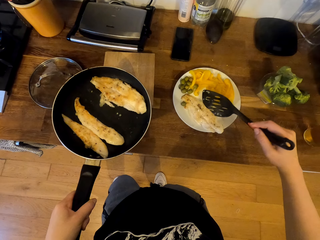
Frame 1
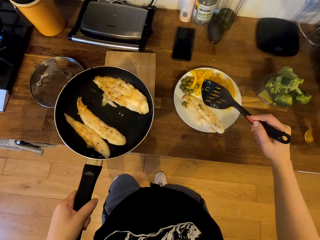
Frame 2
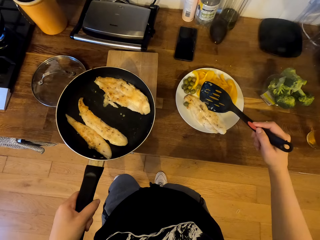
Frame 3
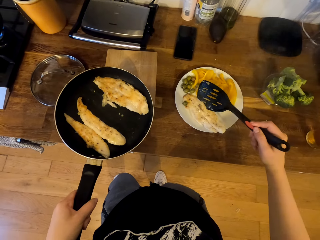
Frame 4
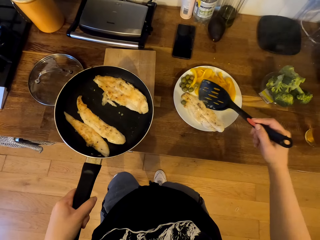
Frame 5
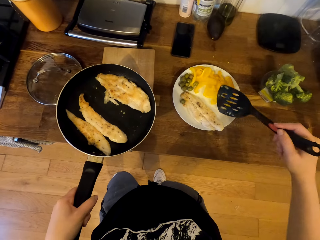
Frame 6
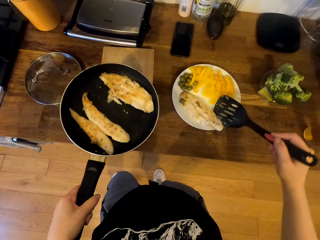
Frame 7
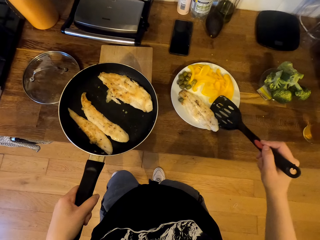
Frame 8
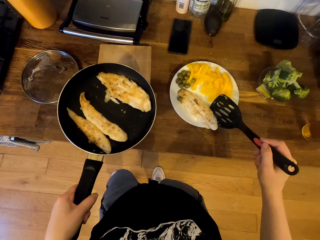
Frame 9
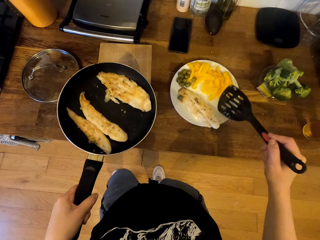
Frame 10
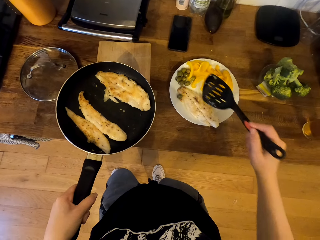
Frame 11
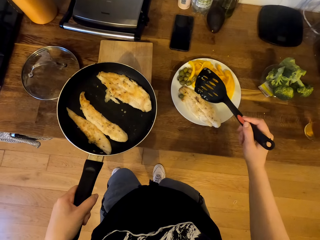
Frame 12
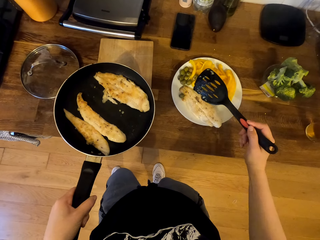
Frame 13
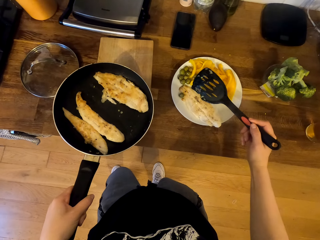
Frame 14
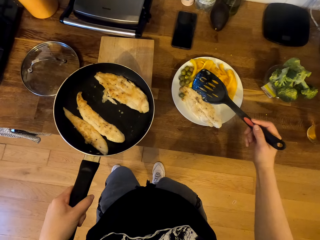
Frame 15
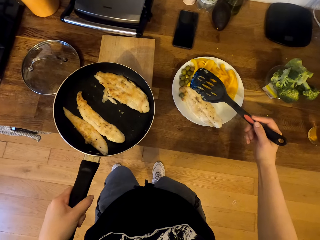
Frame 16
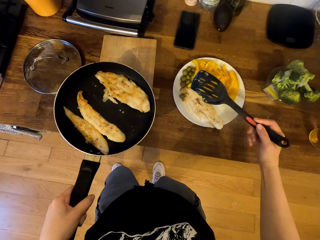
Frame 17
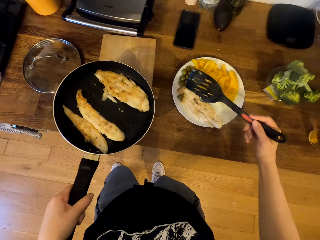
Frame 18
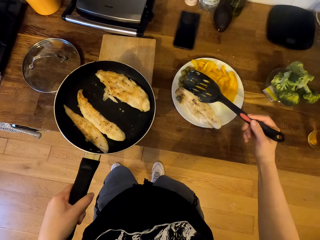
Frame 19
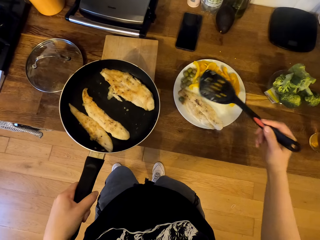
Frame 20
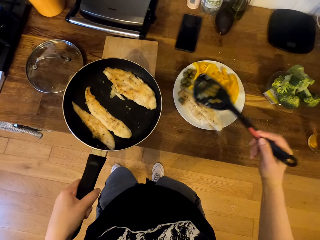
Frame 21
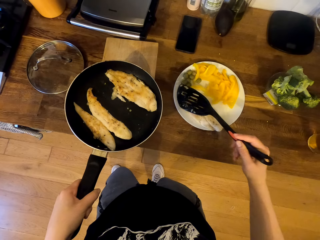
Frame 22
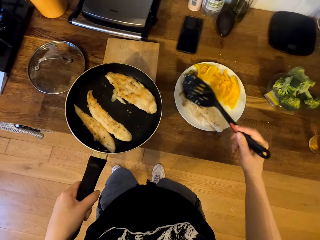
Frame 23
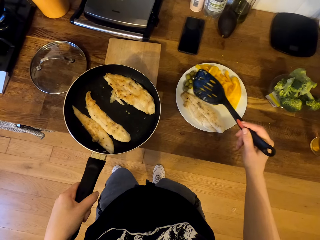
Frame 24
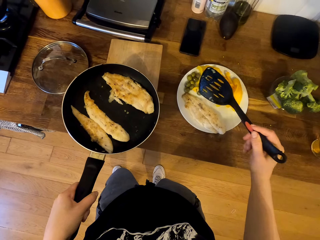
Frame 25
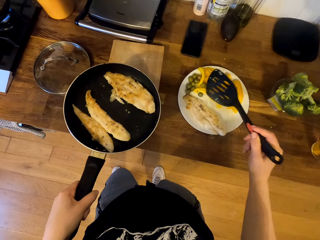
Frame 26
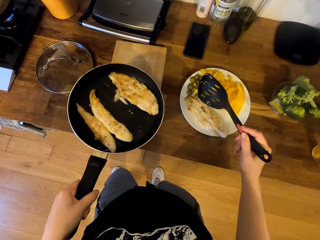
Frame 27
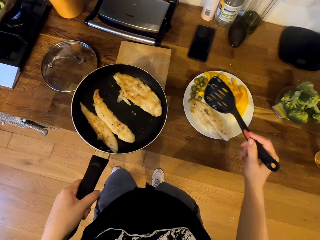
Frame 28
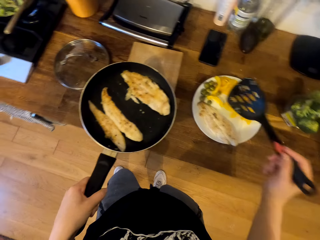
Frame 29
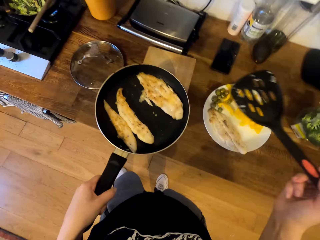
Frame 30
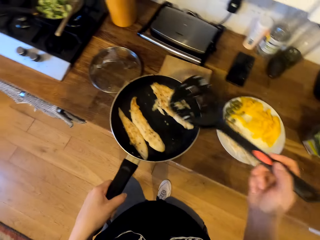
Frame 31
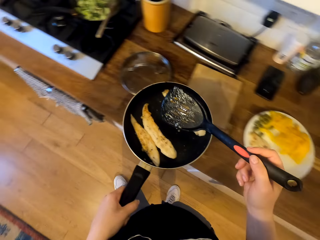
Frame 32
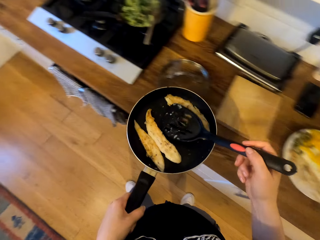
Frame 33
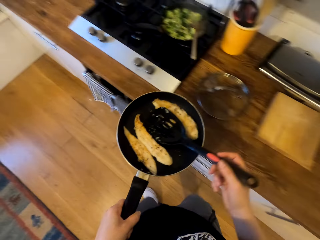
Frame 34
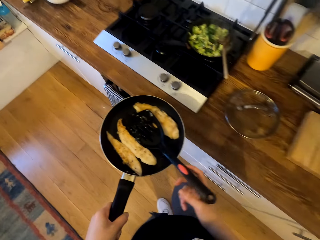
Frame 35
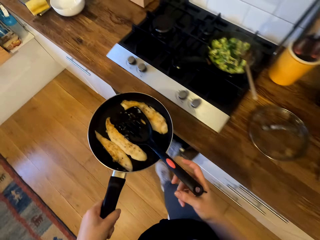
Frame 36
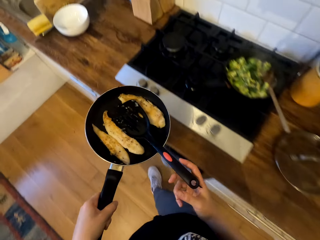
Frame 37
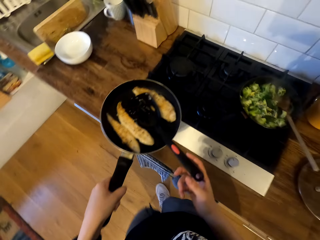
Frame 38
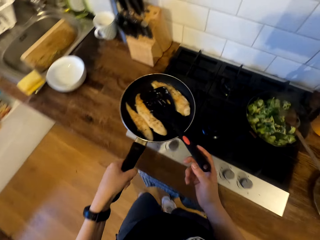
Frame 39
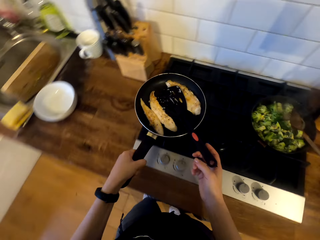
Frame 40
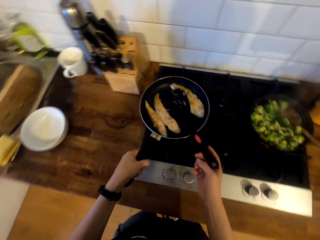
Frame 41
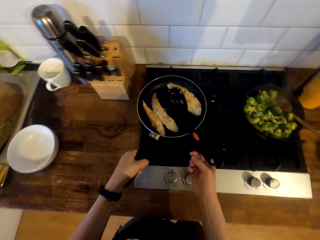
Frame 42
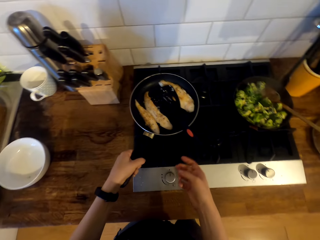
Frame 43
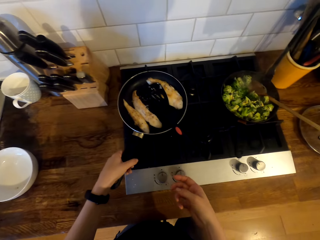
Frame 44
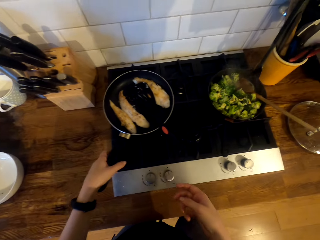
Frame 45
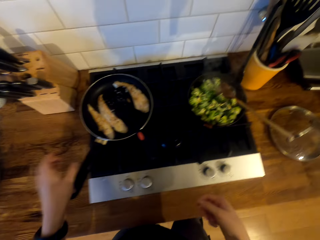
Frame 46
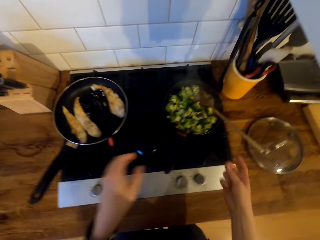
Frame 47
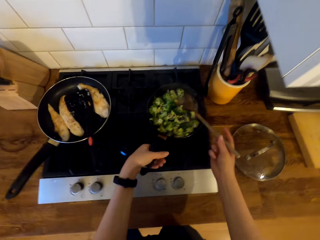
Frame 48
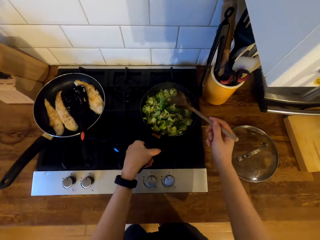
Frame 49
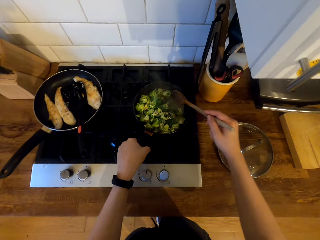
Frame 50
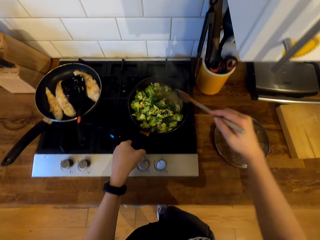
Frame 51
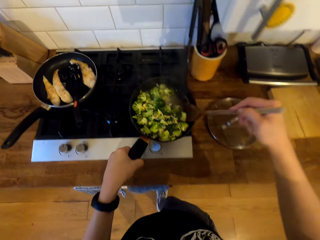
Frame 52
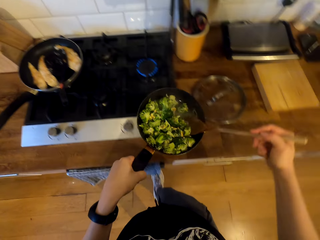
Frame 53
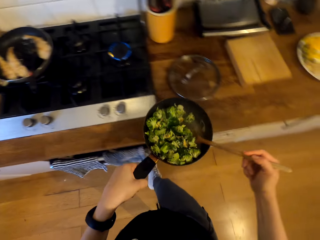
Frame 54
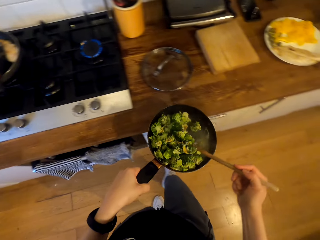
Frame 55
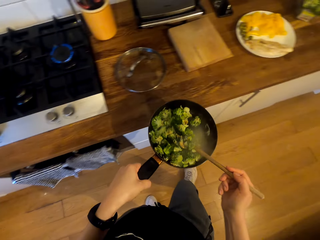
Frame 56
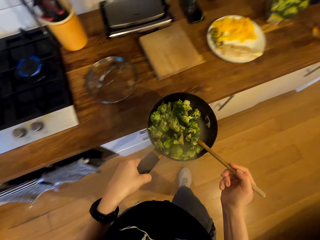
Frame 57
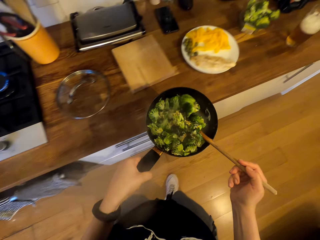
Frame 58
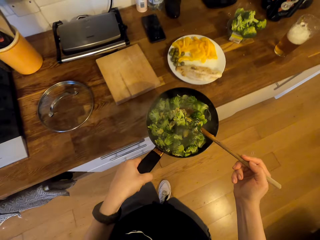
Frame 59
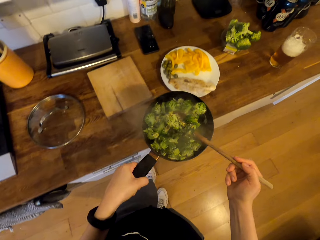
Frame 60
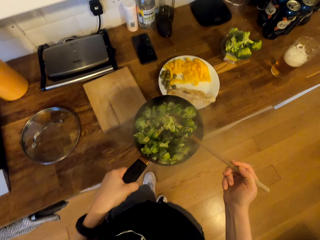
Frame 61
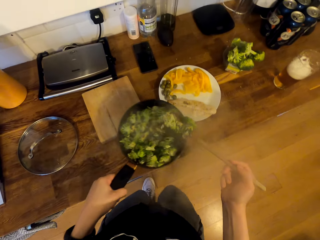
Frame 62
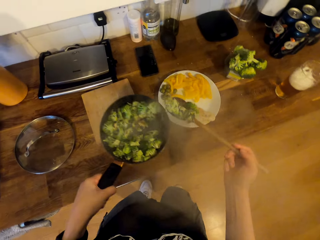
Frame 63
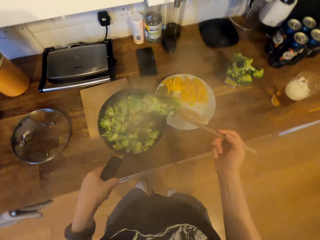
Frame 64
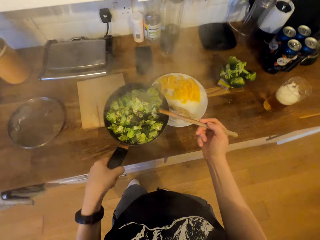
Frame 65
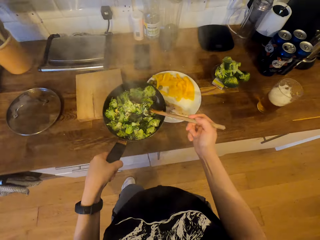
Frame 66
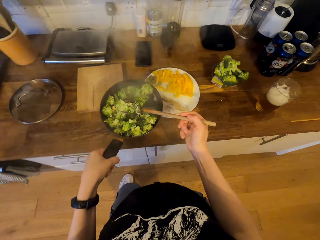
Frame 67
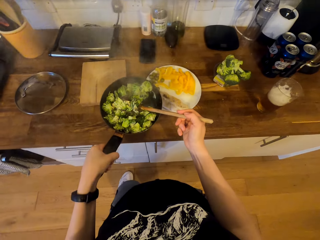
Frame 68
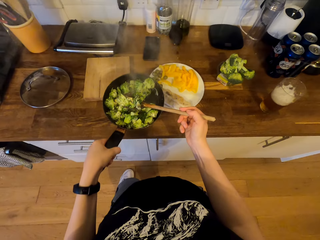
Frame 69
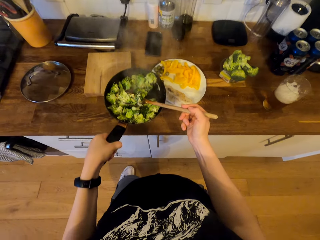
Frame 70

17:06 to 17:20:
The camera wearer walks in the kitchen and places the turner spatula in the frying pan. They place the frying pan on the cooker. They hold the frying pan's handle. They pick up the cooking stick and remove the frying pan on the cooker. They walk in the kitchen and scoop the broccoli with the cooking stick.

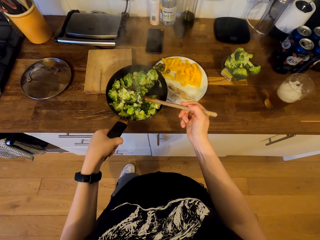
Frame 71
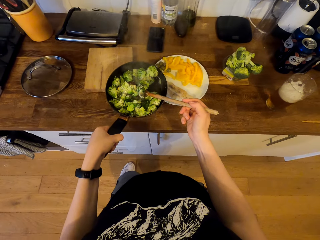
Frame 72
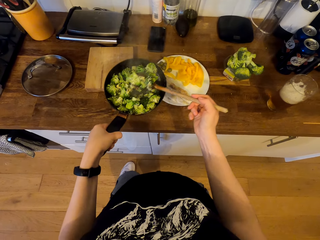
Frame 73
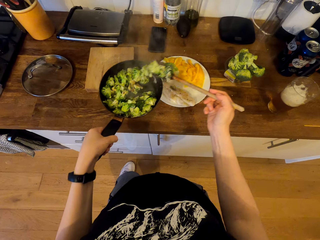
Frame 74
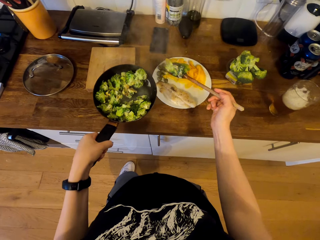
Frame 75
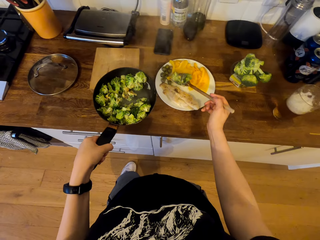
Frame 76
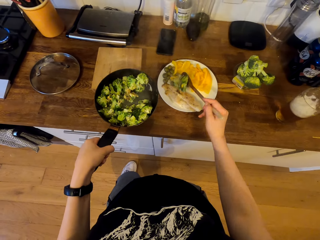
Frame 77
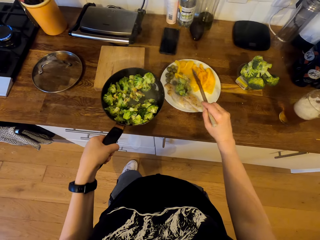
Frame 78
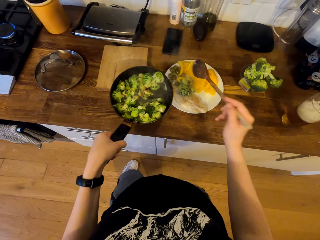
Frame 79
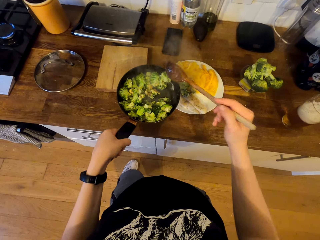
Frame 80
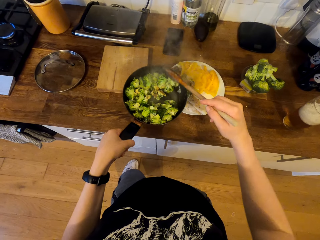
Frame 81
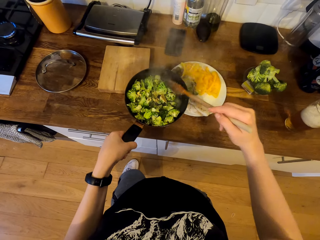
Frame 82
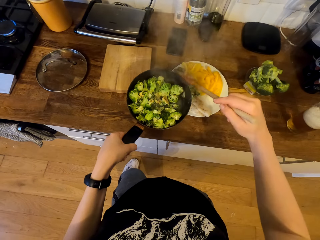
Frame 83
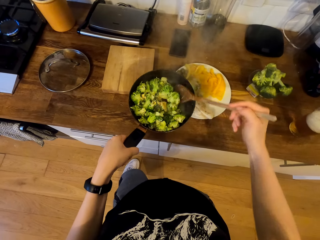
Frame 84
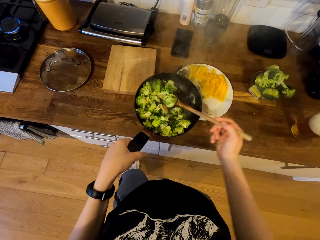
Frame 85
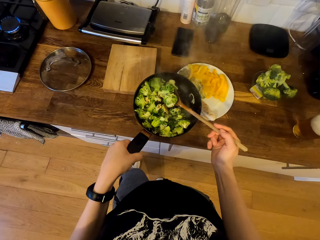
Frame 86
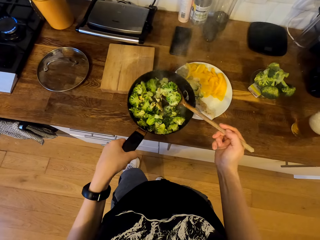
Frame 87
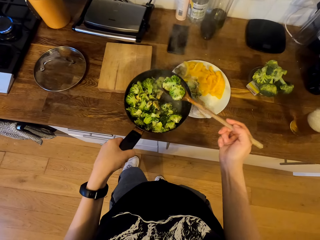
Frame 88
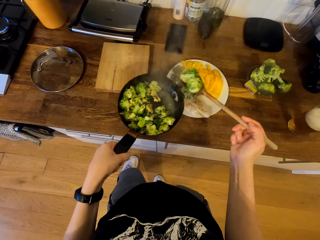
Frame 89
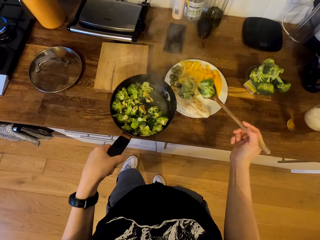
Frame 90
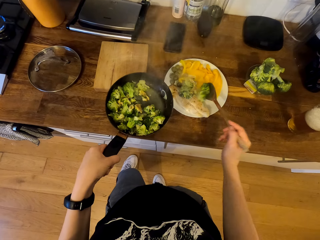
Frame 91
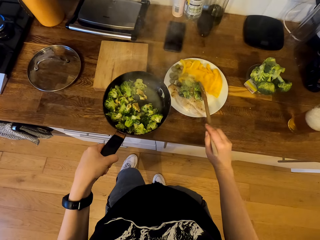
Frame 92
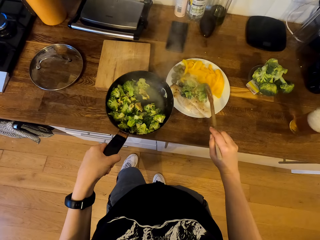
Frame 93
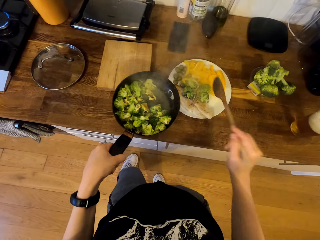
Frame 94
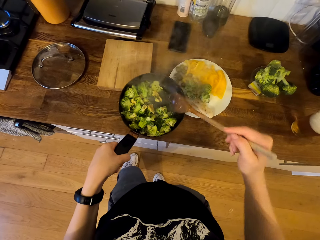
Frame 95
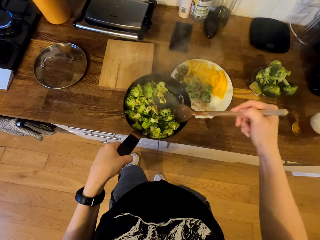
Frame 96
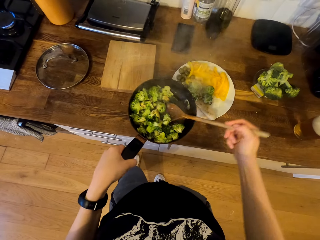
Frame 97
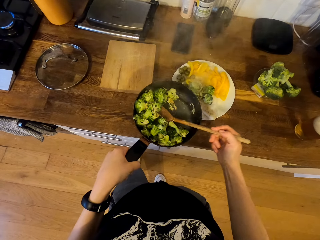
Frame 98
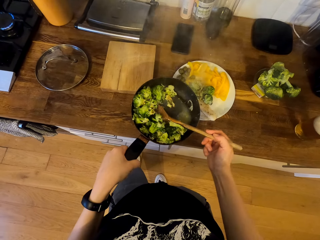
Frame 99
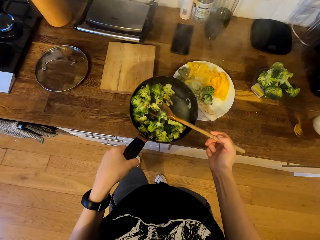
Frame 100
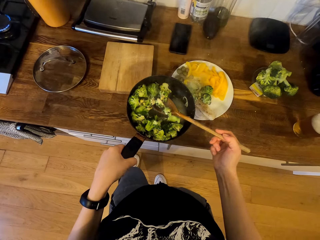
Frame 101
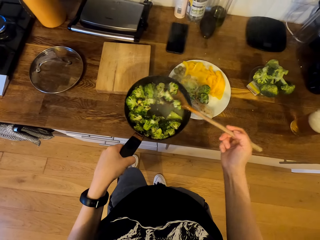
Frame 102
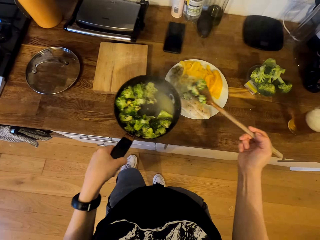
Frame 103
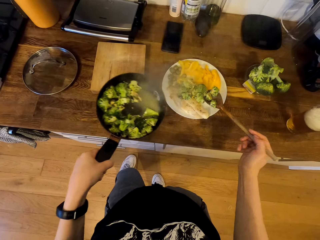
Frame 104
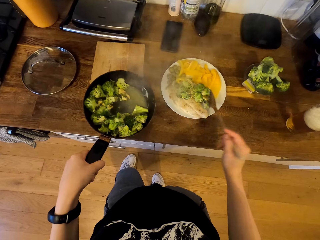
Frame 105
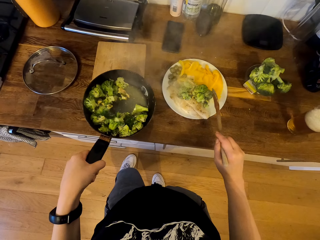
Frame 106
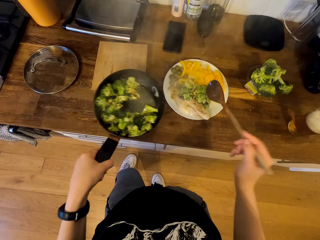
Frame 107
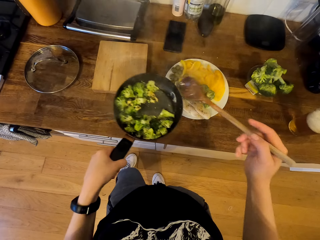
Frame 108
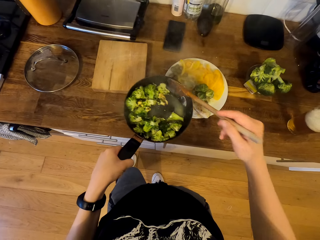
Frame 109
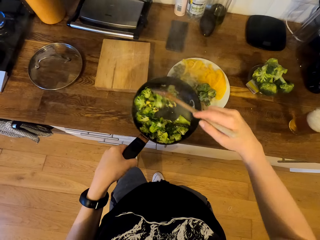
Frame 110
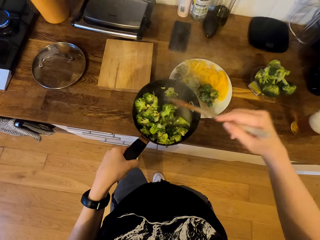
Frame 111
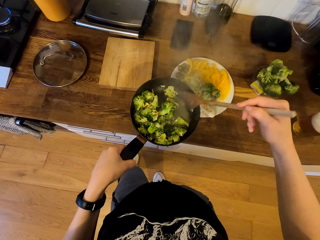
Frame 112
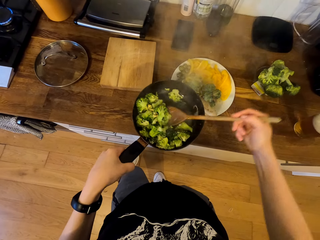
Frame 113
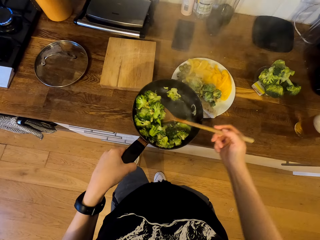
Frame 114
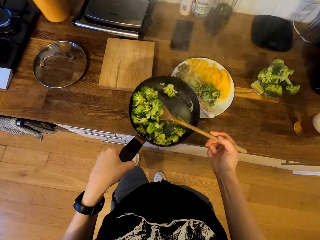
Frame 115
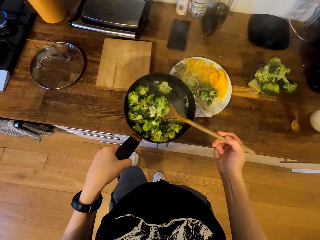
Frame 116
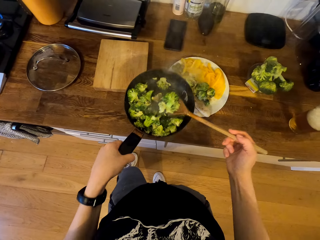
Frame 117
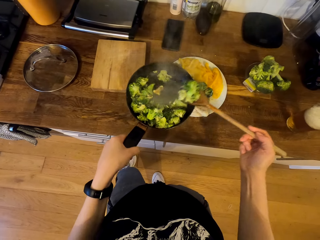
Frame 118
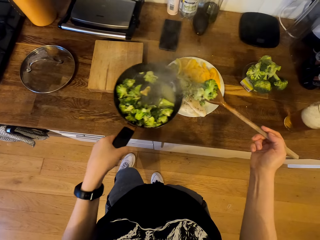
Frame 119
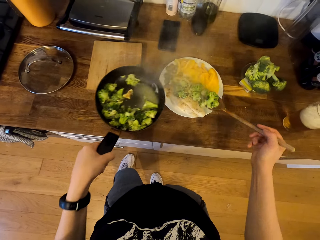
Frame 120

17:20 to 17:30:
The camera wearer serves the broccoli on the plate. They scoop the broccoli with the cooking stick. They serve the broccoli on the plate. They scoop the broccoli with the cooking stick. They serve the broccoli on the plate. They scoop the broccoli with the cooking stick.
